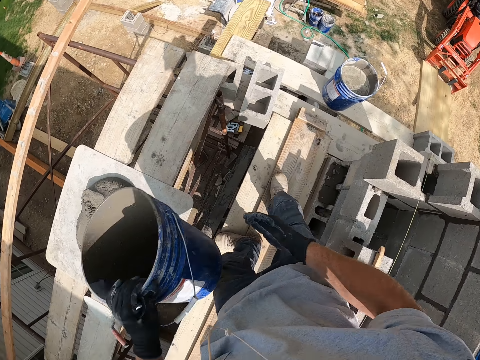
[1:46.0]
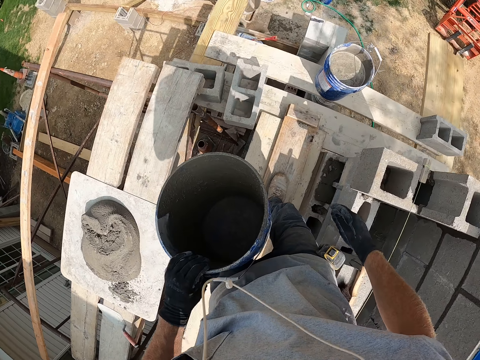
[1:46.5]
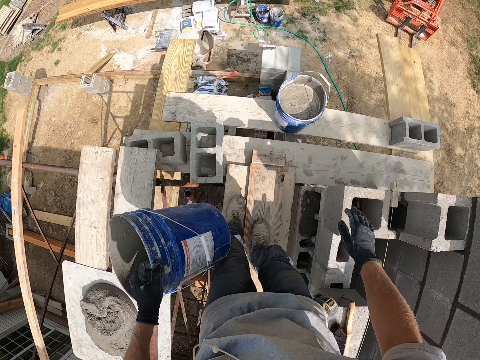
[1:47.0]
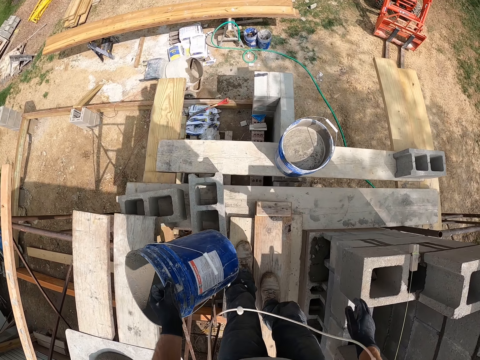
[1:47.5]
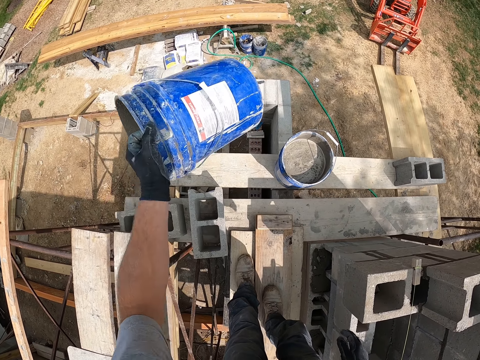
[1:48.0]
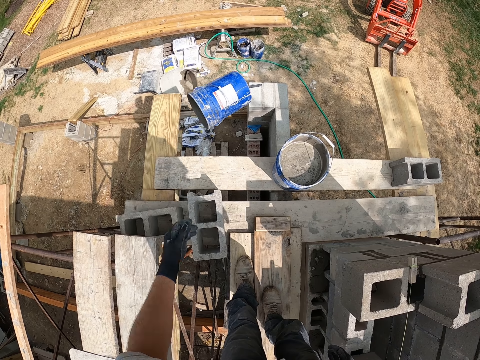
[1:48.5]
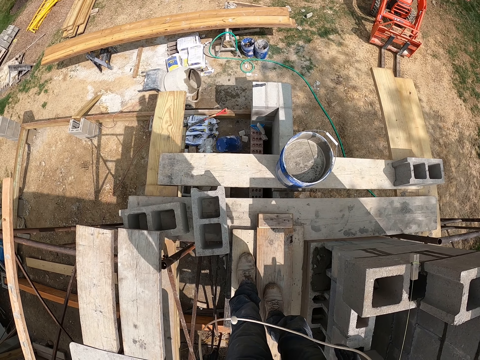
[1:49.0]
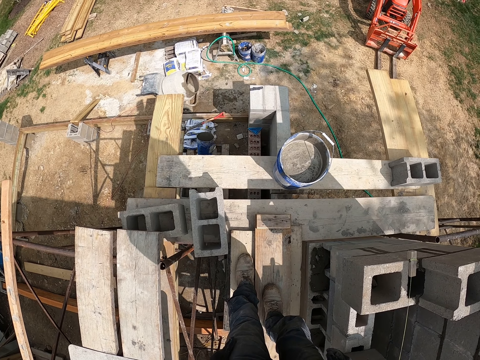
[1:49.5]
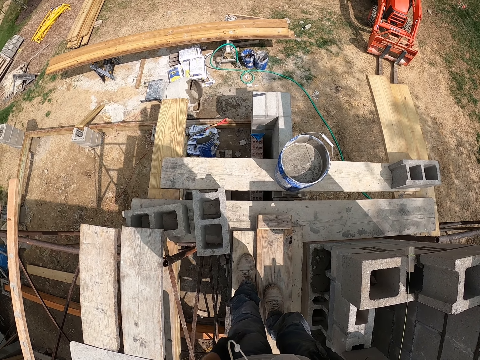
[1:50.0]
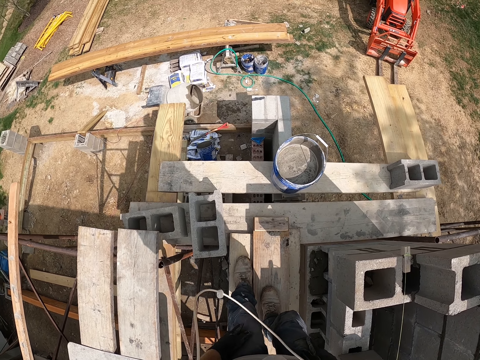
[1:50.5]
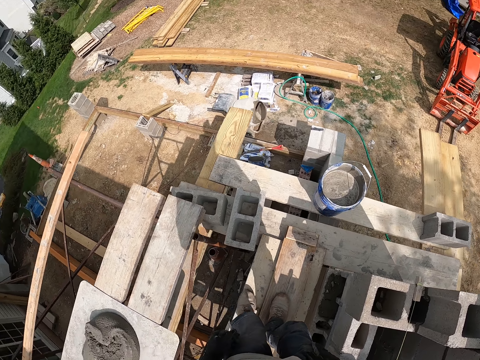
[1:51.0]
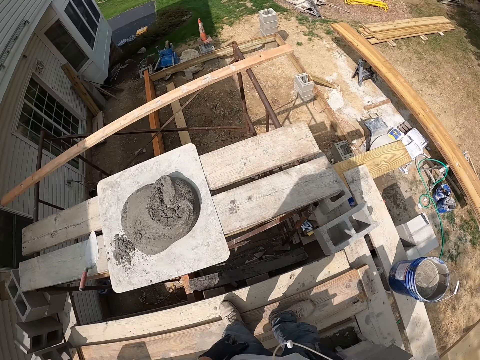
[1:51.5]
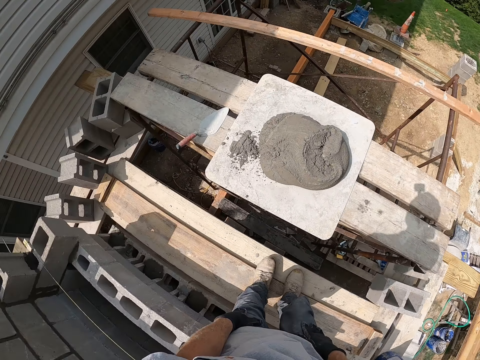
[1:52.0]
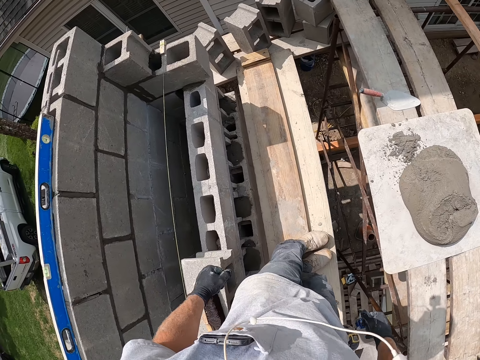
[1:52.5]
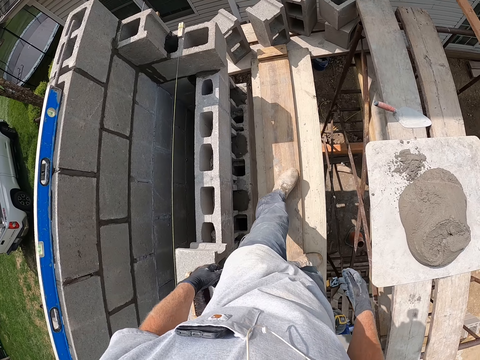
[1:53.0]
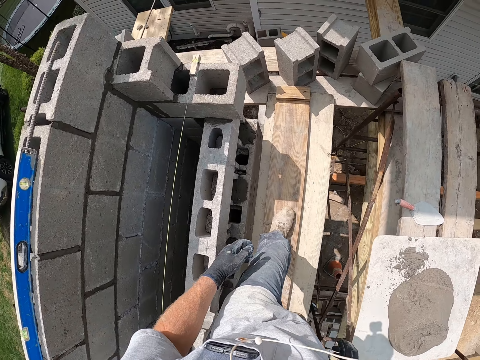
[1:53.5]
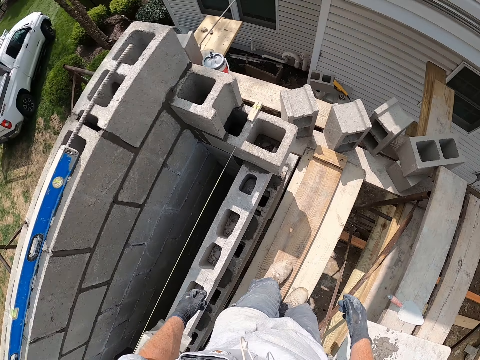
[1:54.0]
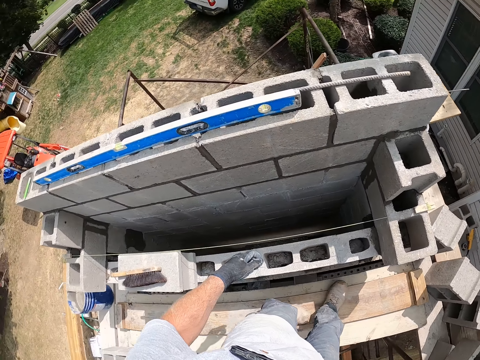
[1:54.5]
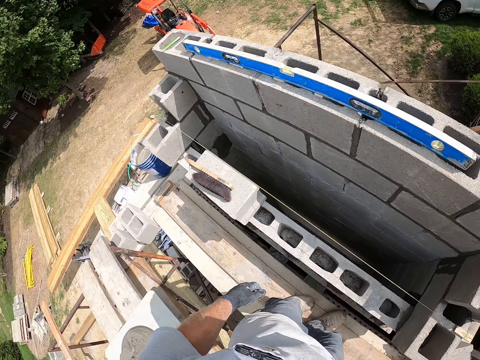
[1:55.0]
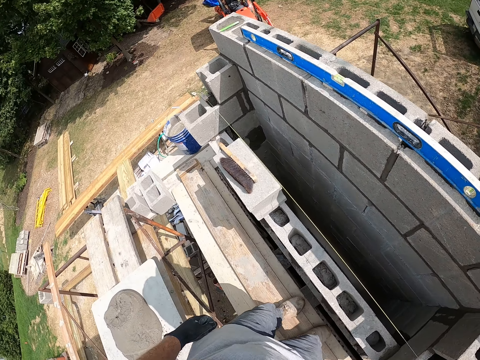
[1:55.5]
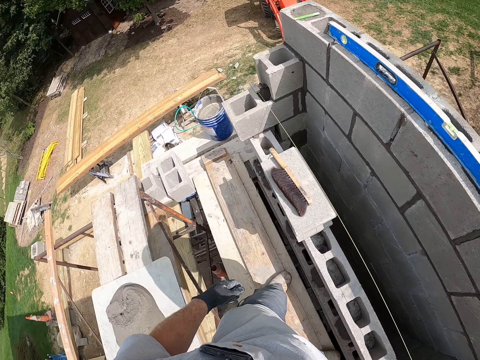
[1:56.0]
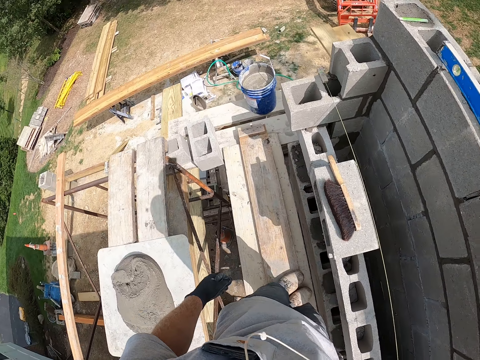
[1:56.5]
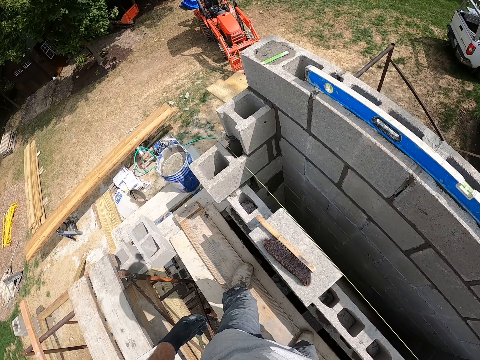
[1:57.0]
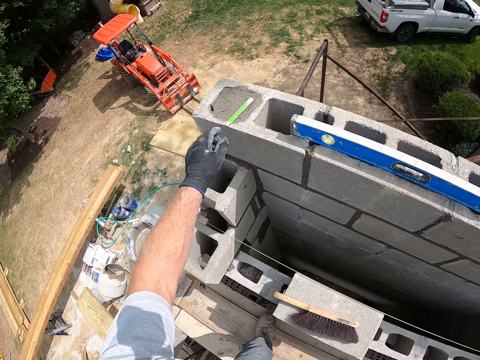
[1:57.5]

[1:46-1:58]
The camera wearer holds the bucket with one hand. They move beside the wall. They throw the bucket on the ground. They look around. They move beside the wall.

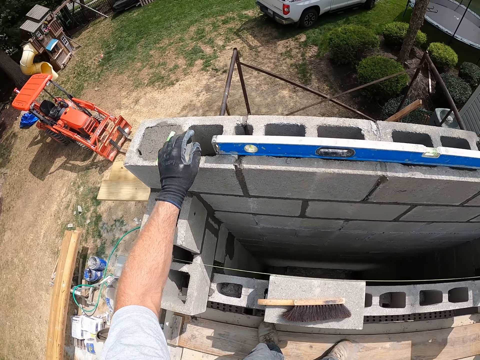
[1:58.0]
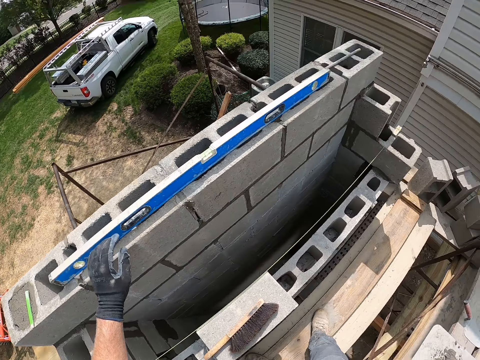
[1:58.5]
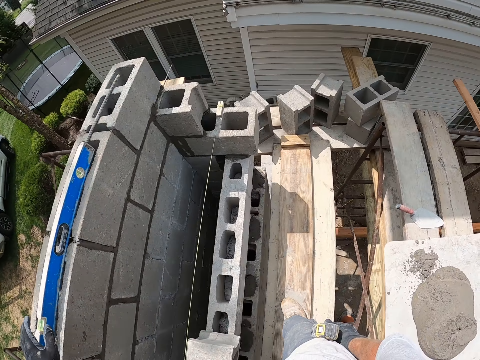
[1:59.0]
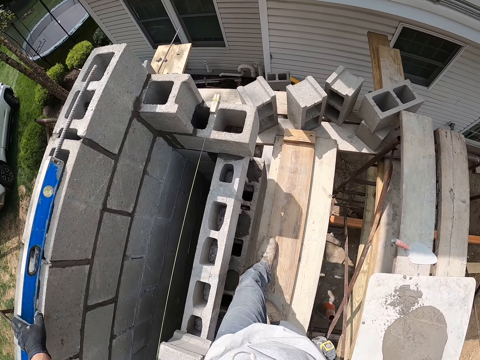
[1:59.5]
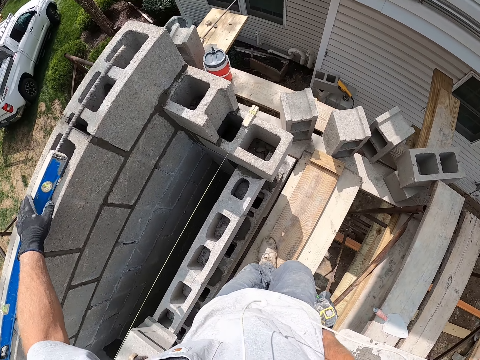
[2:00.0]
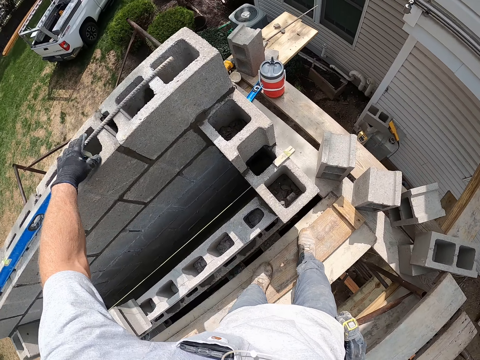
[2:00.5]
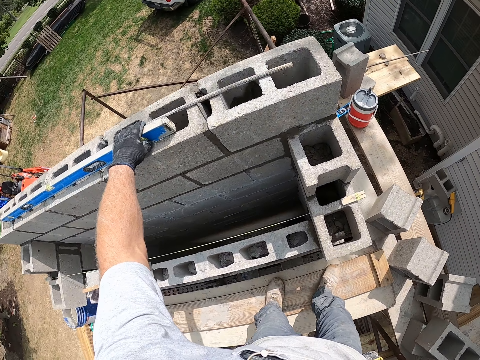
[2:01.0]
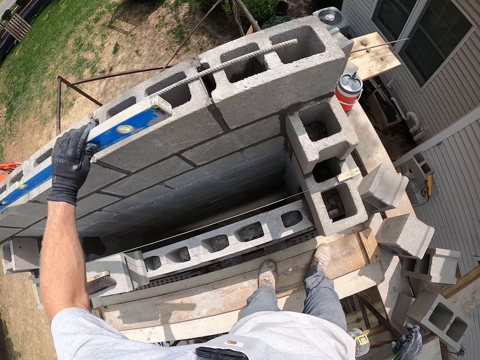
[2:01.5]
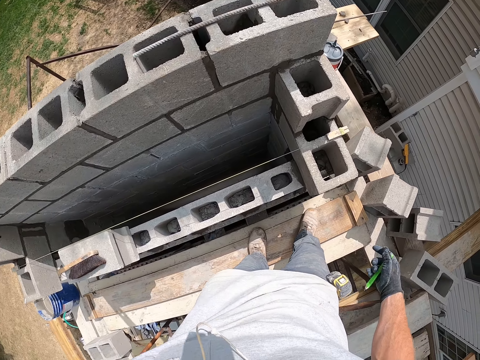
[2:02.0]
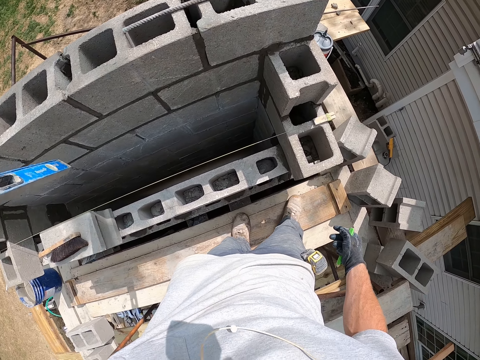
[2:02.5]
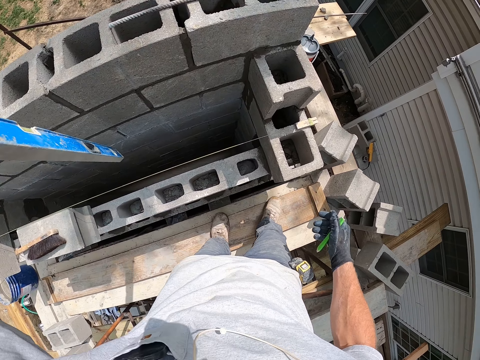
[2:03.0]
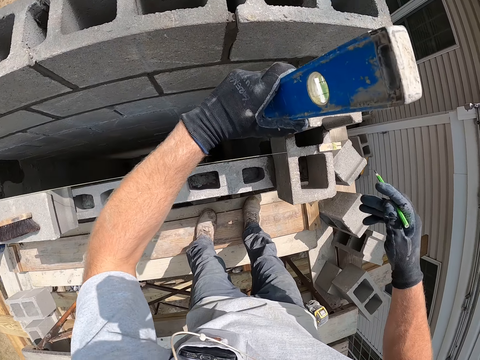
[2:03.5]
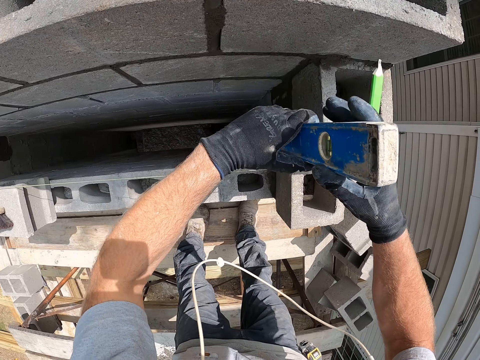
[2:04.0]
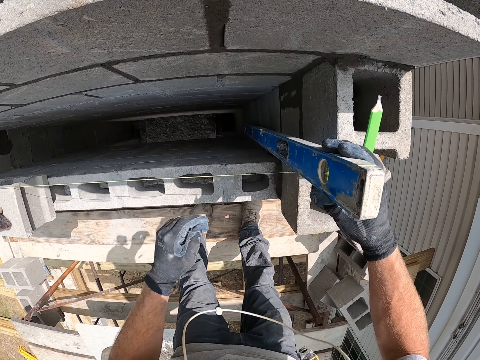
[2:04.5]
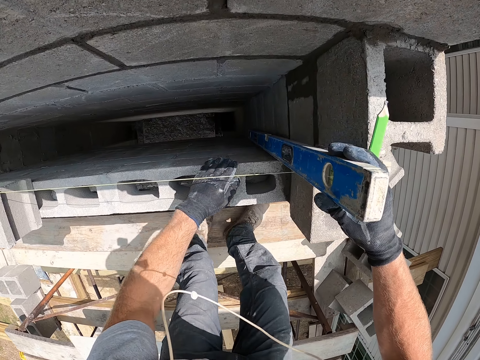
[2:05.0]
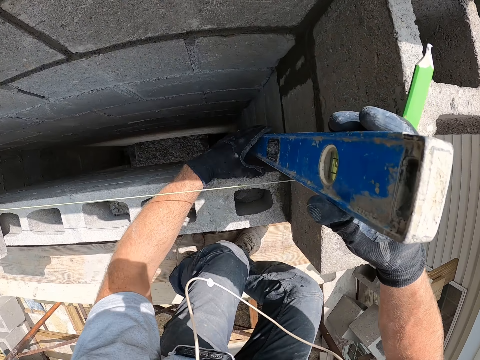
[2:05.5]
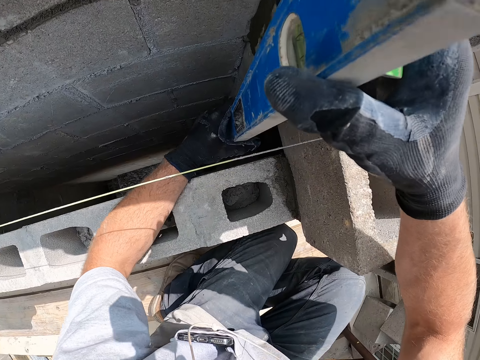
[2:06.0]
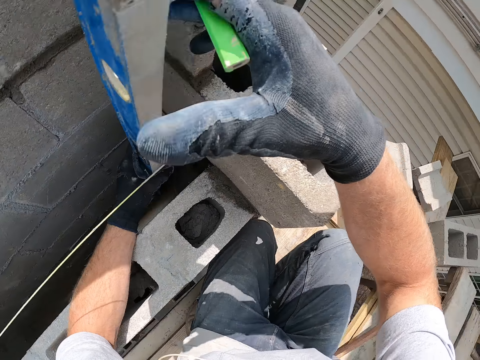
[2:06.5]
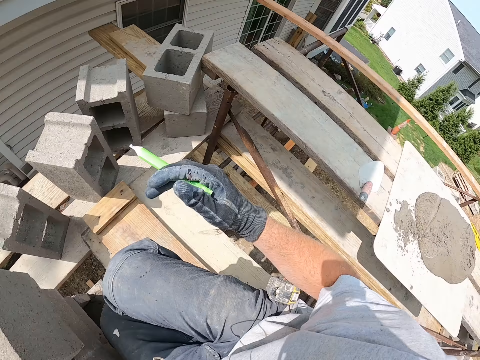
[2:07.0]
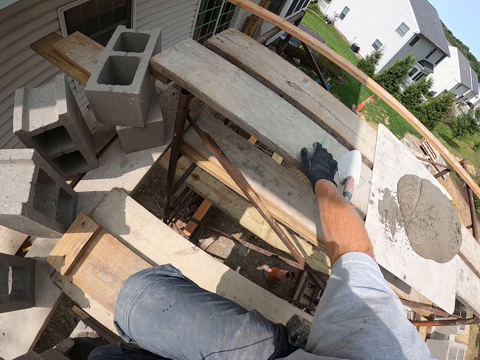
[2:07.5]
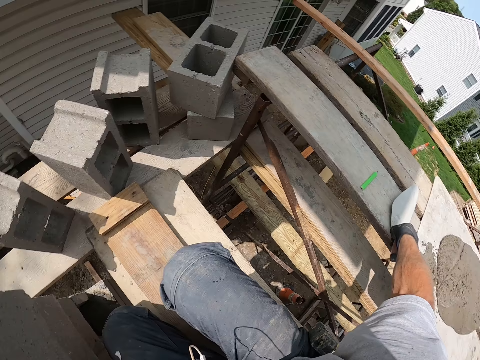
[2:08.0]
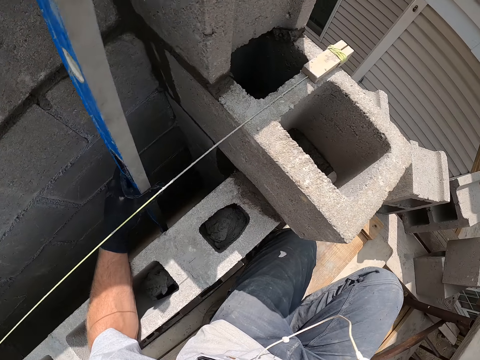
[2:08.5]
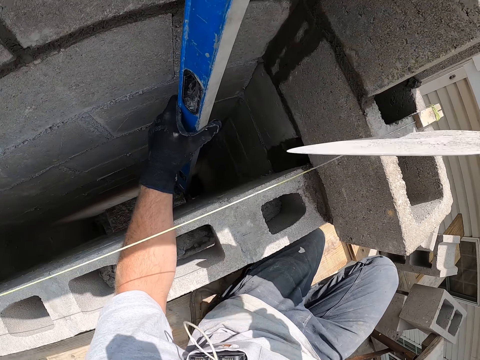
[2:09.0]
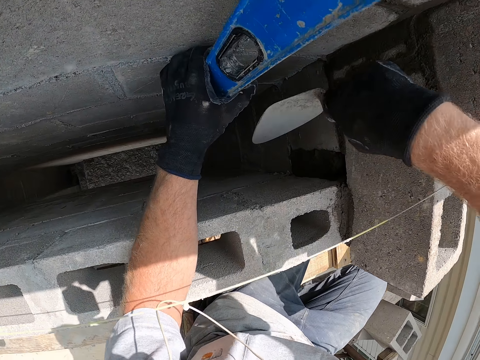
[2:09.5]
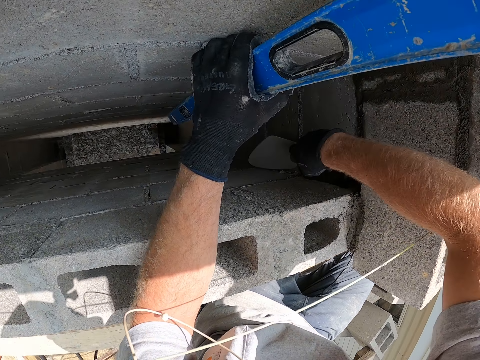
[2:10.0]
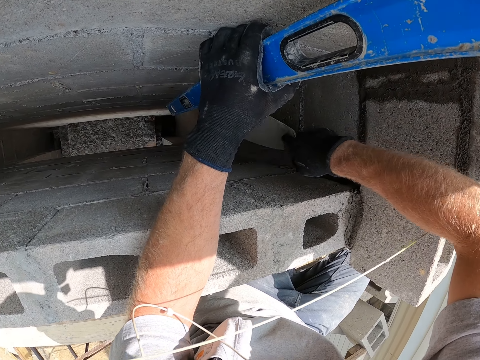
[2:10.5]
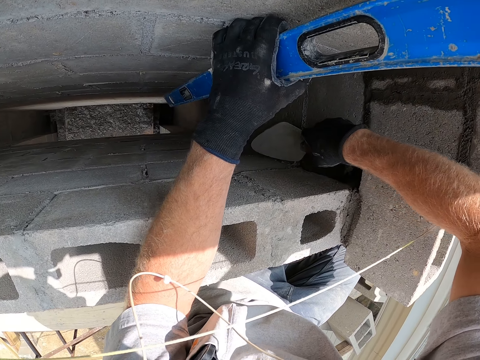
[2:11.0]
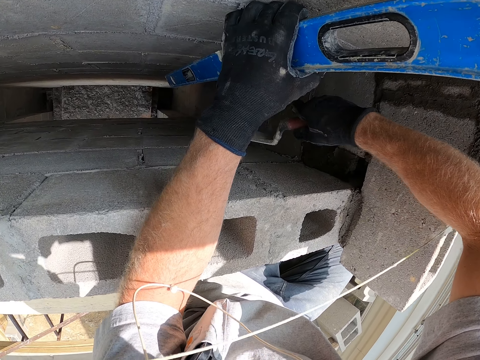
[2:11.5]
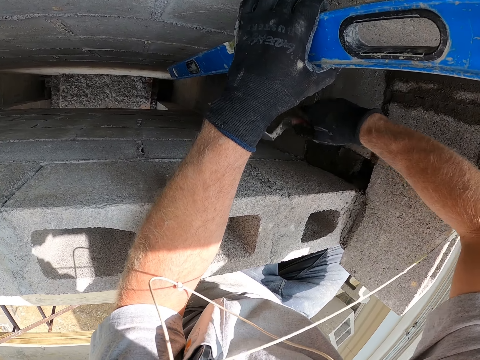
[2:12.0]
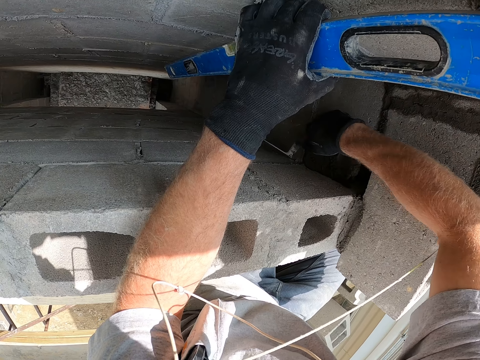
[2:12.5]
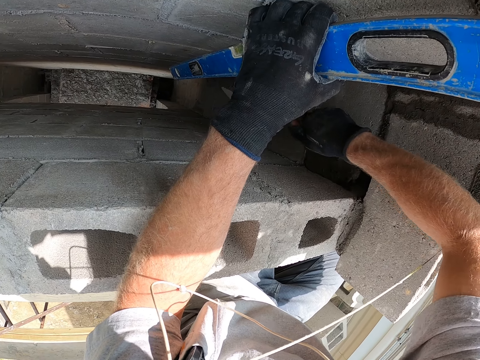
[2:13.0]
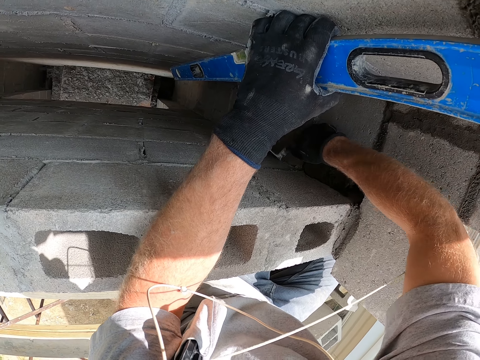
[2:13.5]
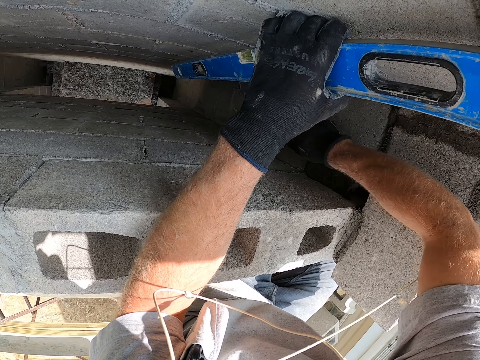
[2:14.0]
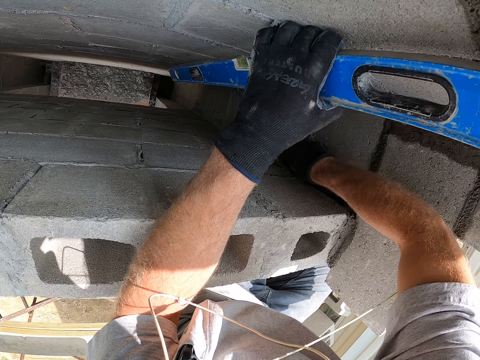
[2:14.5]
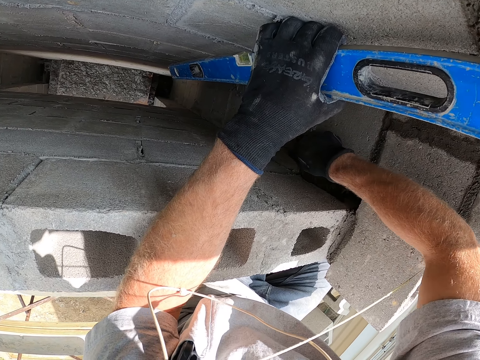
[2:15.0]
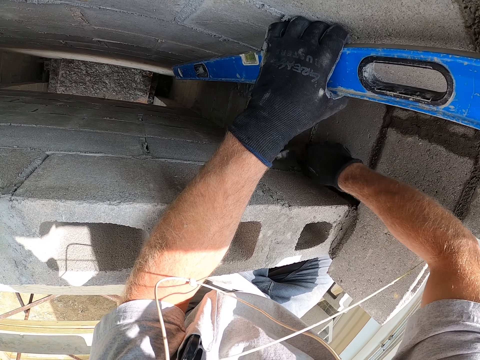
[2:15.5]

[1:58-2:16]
The camera wearer touches the I-beam level or spirit level. They pick up the I-beam level. They hold a pen. They measure the wall with the spirit level. They hold the I-beam level with both hands. They hold the I-beam level with one hand. They bend beside the wall. They hold the I-beam level with the other hand. They put down the pen. They pick up the trowel. They hit the concrete brick with the trowel.
